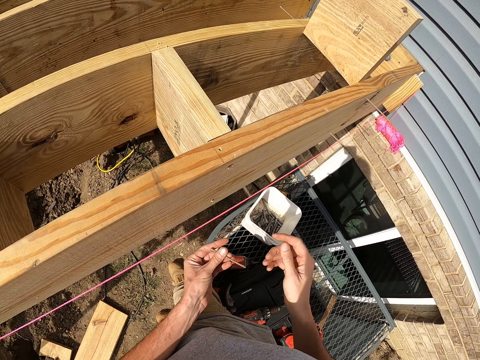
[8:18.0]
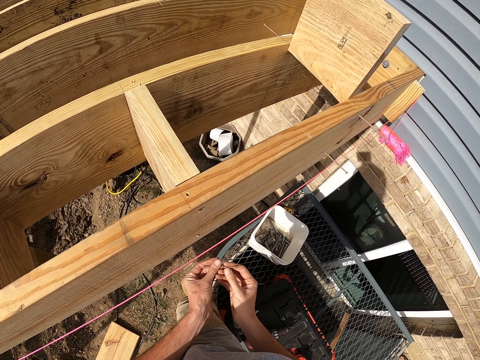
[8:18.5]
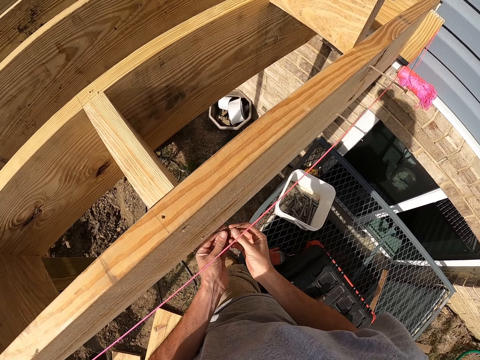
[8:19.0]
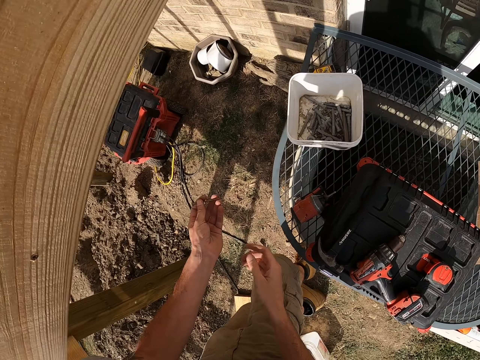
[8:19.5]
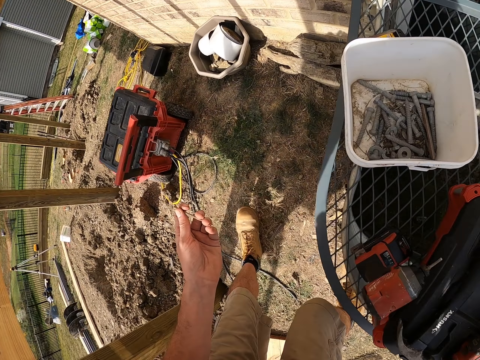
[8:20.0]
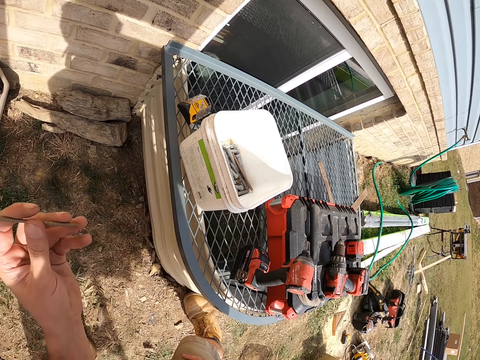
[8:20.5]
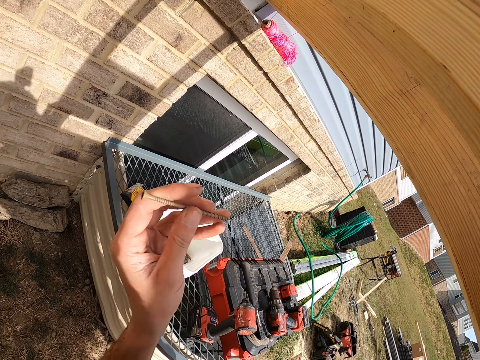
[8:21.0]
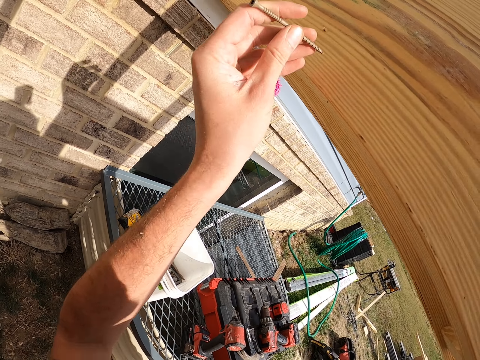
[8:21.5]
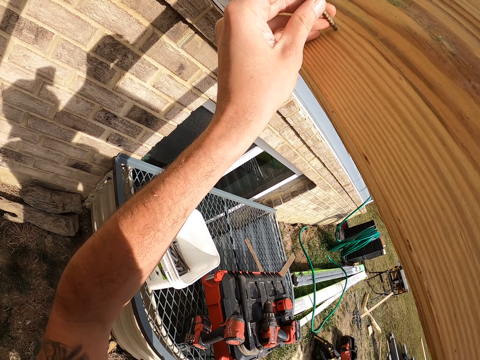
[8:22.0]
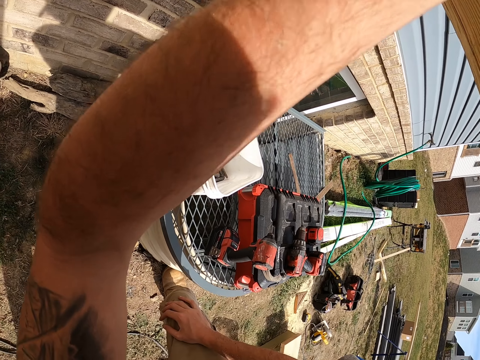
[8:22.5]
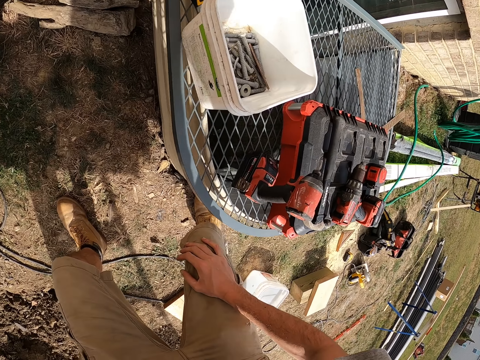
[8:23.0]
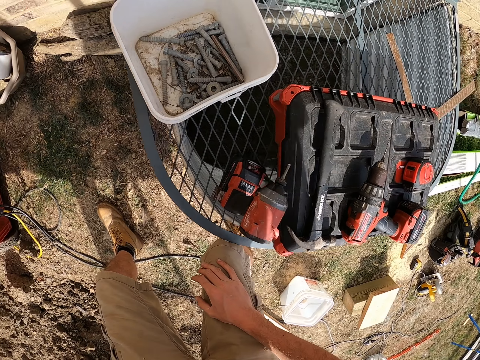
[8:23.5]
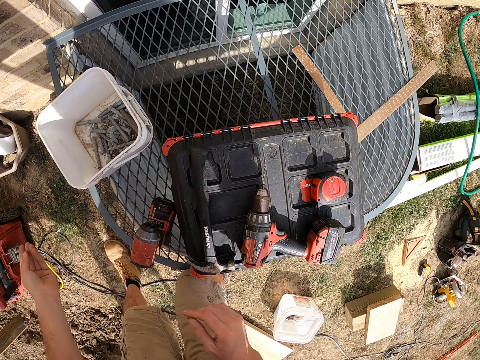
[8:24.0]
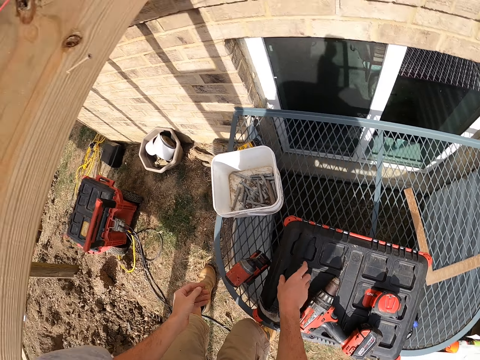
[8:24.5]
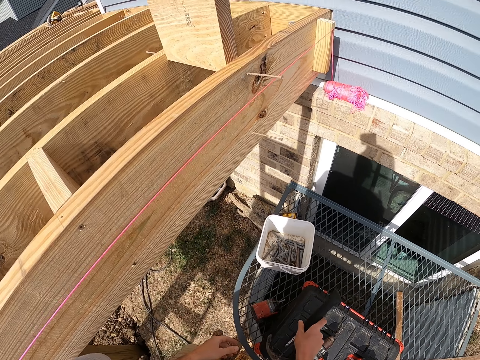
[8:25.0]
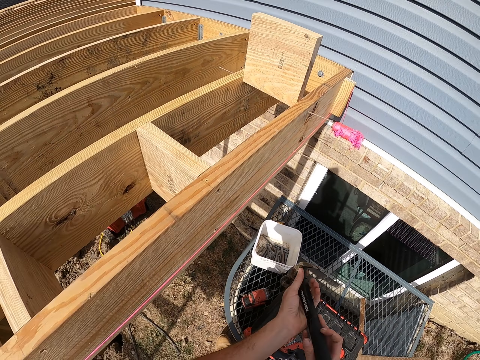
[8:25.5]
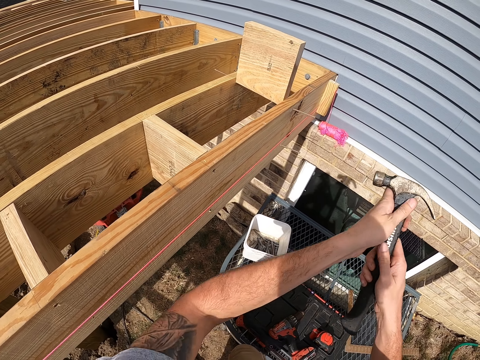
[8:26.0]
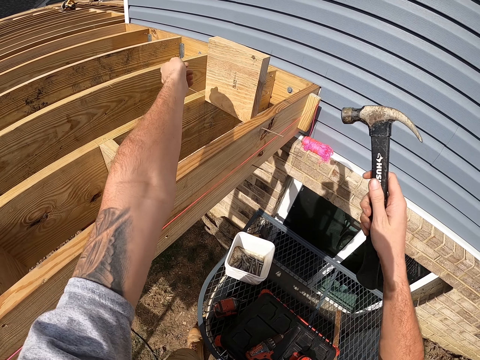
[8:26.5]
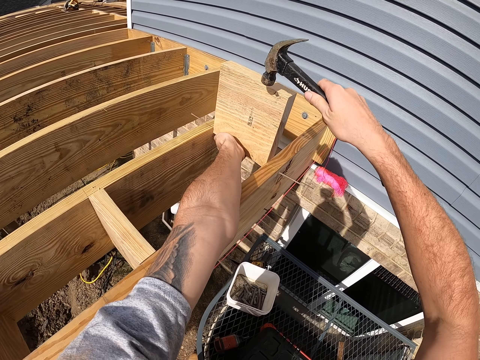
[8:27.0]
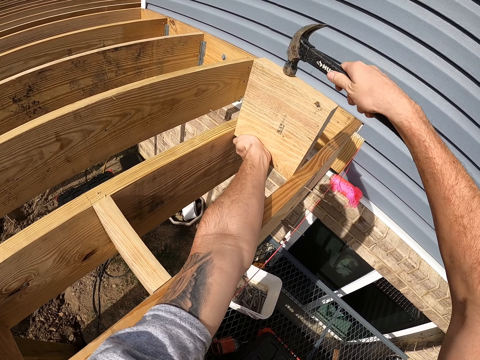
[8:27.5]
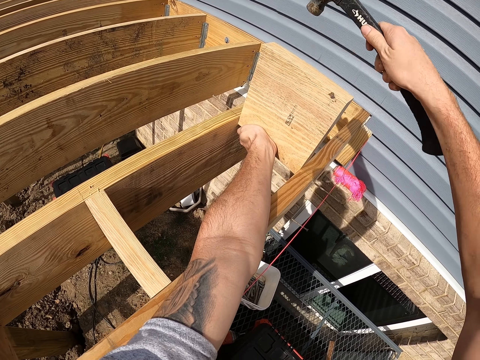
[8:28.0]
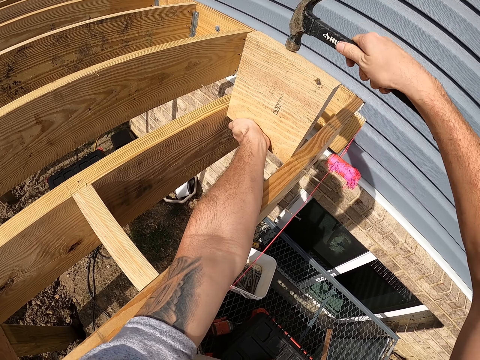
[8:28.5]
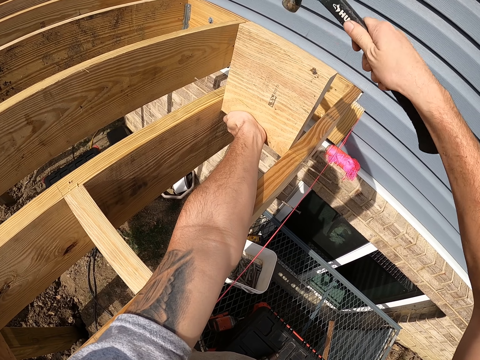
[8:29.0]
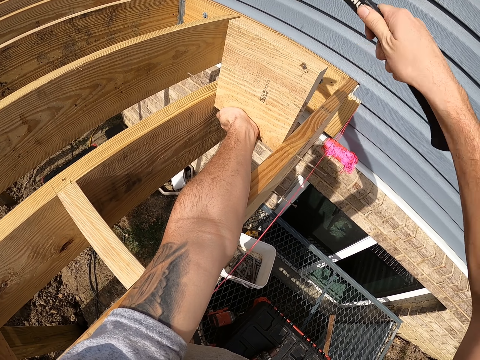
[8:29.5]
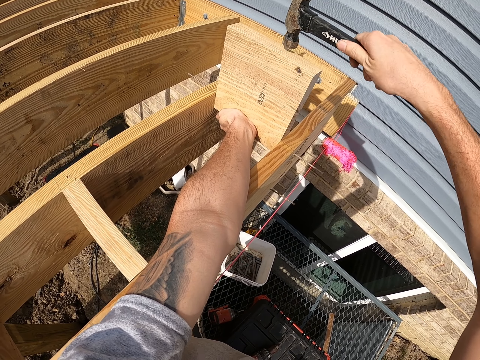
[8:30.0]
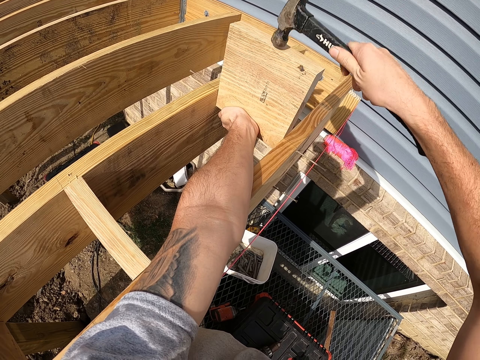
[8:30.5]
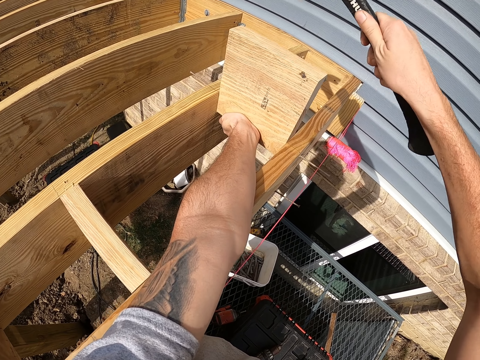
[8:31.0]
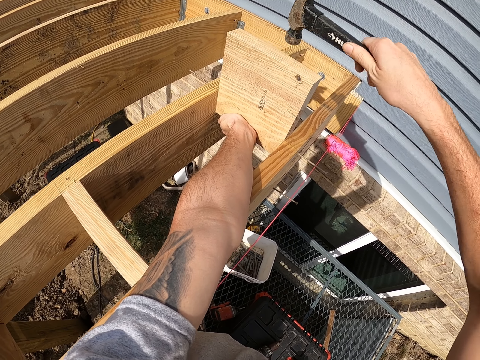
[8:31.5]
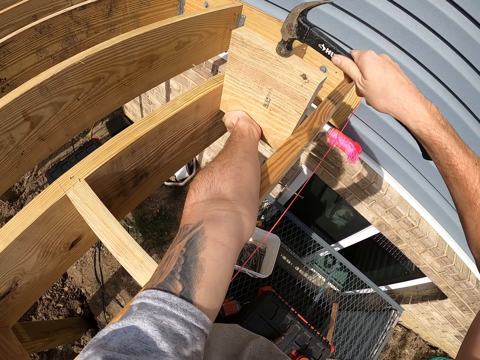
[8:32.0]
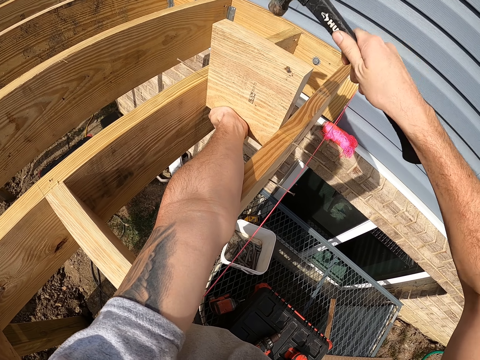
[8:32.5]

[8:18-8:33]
The camera wearer picks up a hammer. They hit the wood with the hammer to fit it inside.

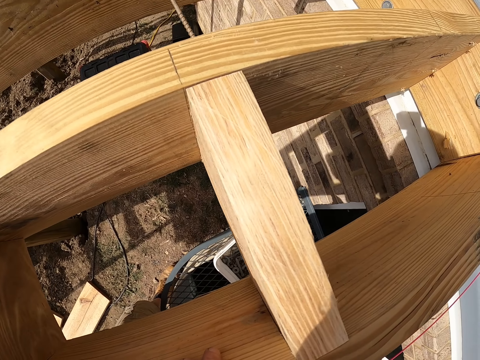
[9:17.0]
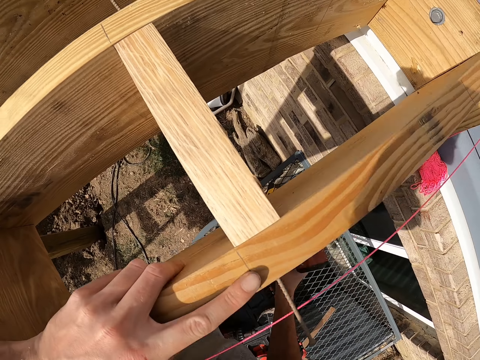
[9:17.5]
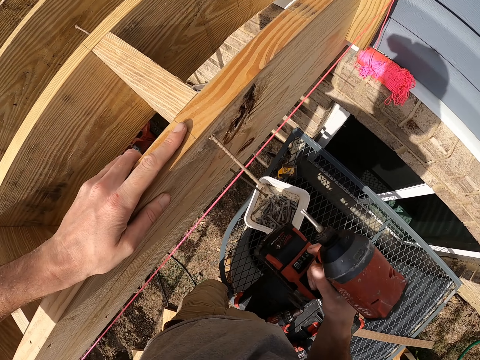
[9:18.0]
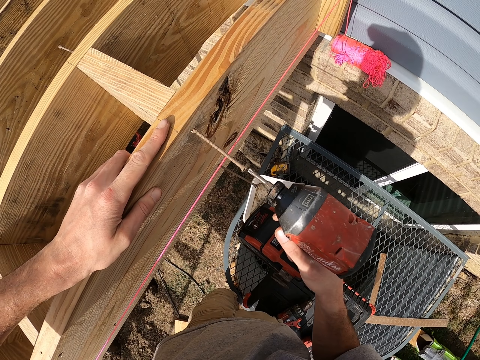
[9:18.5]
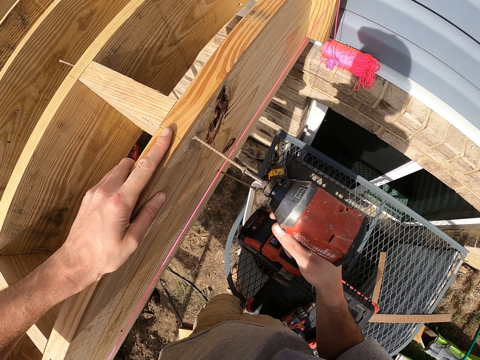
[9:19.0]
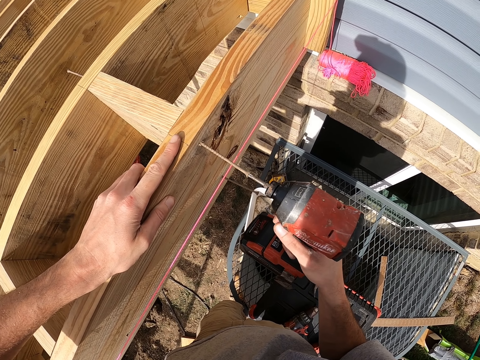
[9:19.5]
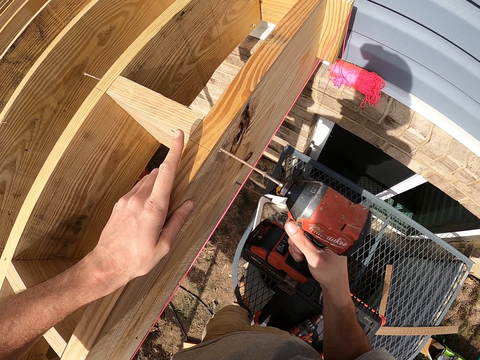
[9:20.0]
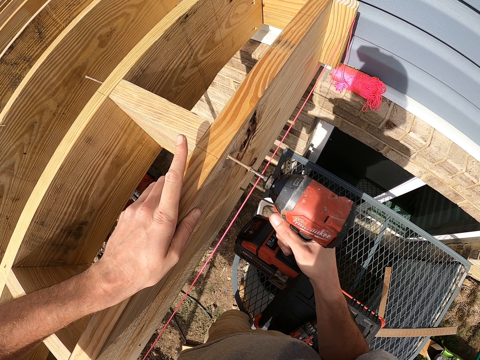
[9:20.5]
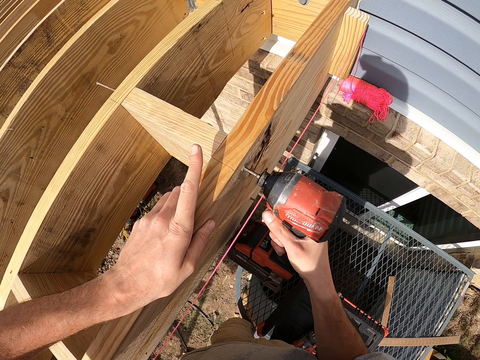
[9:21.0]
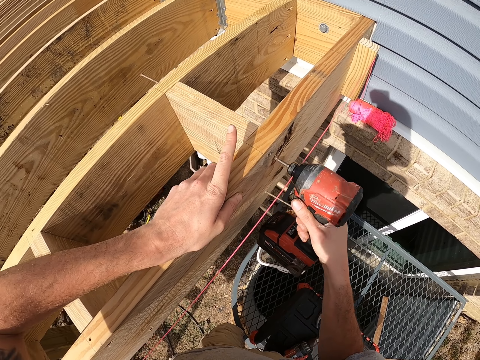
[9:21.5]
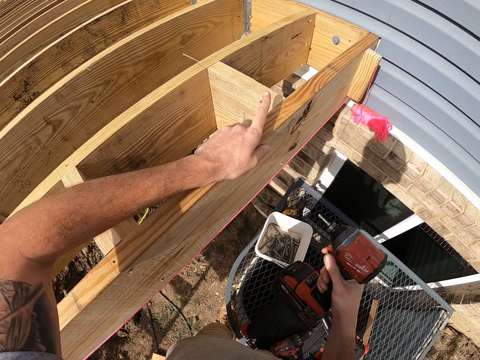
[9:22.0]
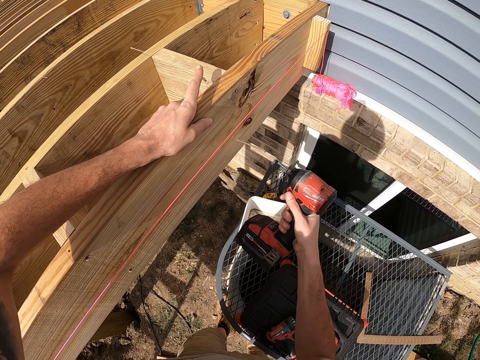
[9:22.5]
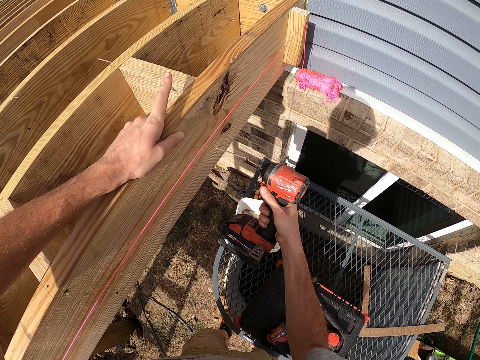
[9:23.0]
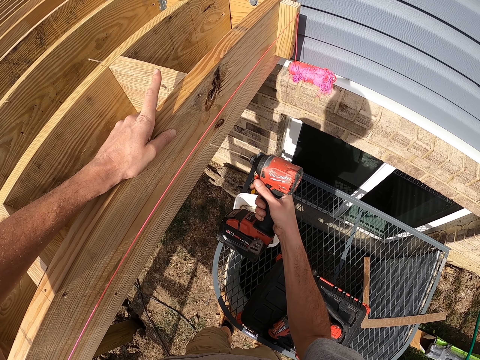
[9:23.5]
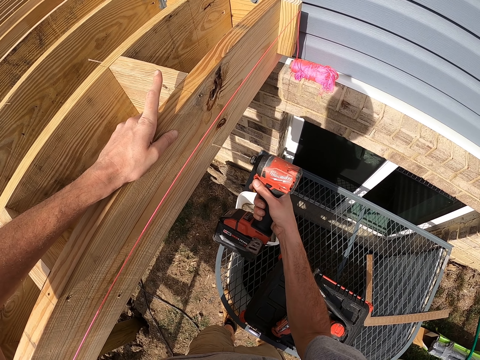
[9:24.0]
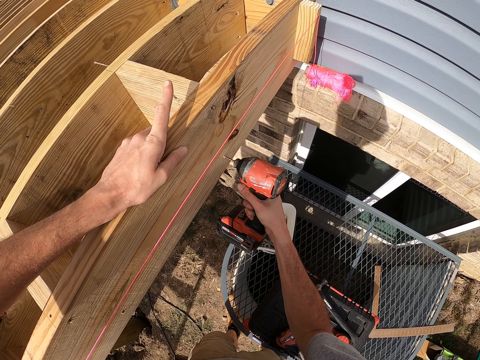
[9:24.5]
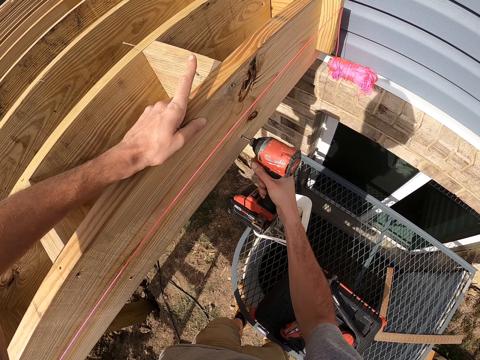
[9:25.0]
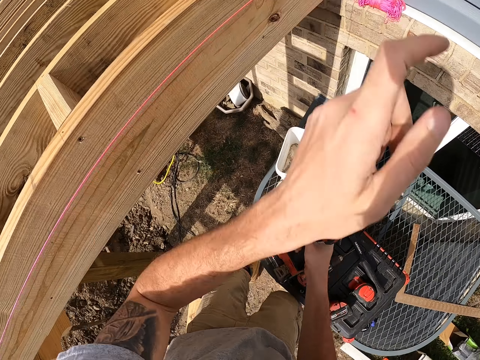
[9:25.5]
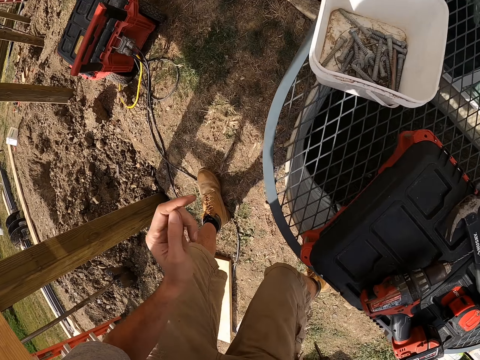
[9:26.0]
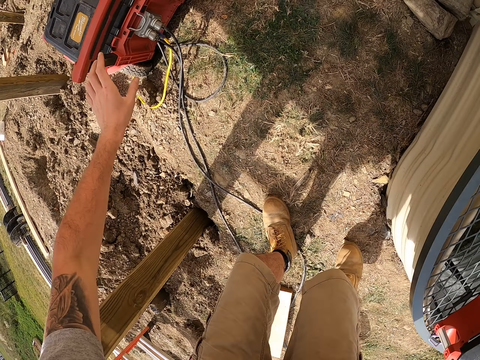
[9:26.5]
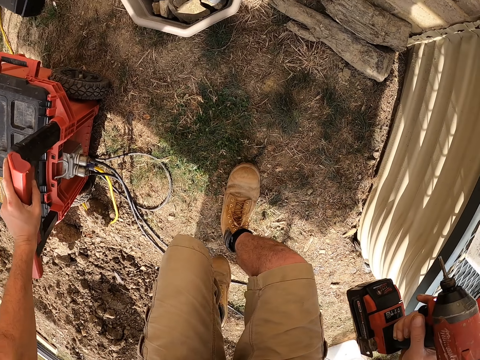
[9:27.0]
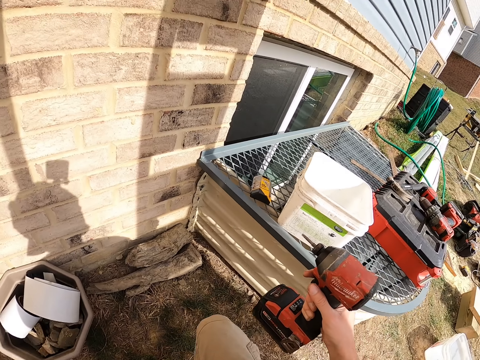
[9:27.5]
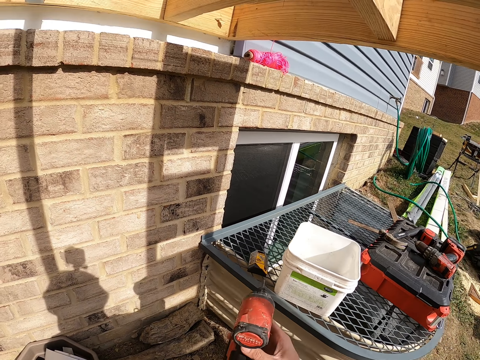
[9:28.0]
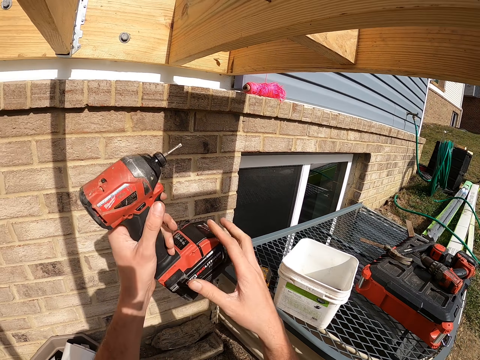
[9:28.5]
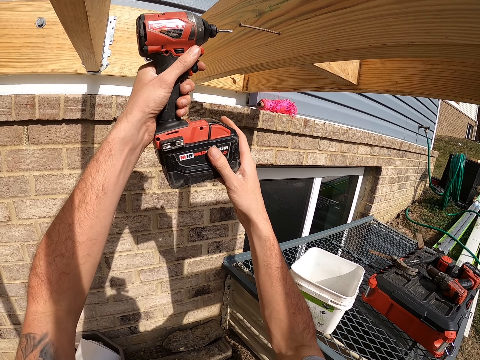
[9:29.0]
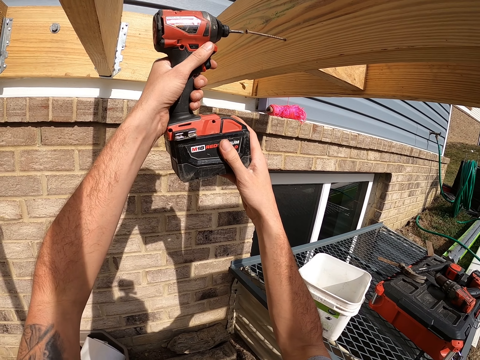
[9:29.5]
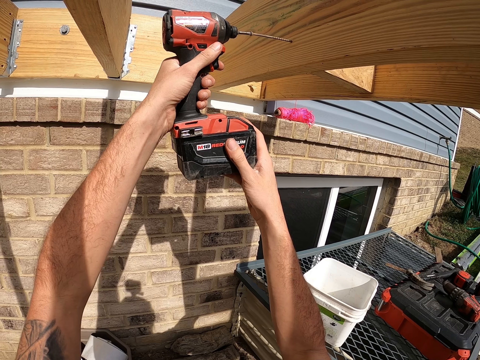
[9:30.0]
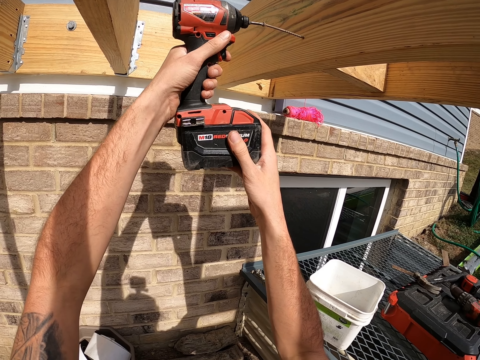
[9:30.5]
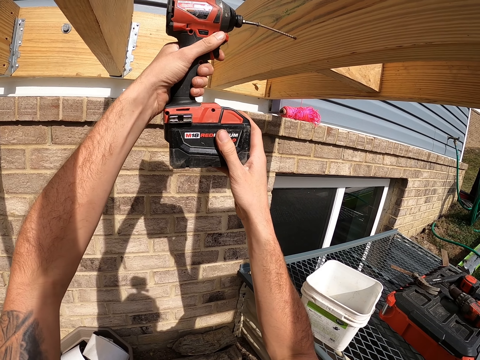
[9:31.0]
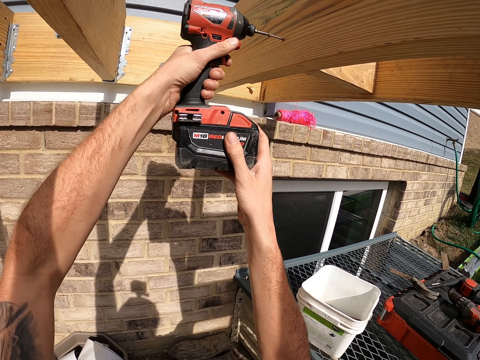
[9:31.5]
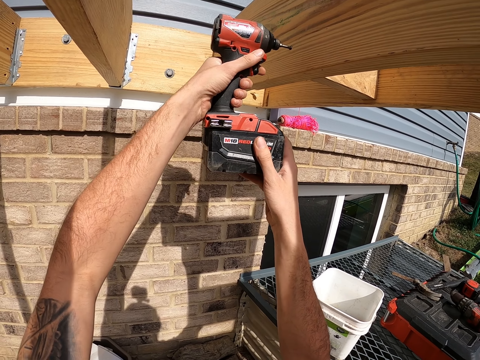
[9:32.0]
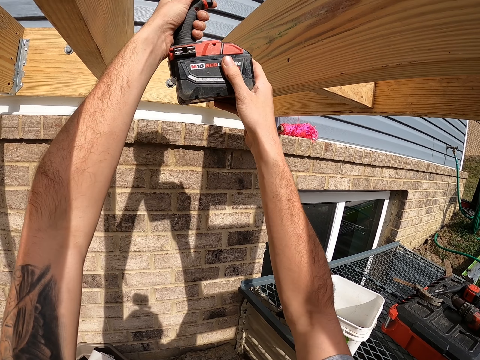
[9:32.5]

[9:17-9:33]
The camera wearer fixes a screw inside a wood. They drill the screw into the wood.
